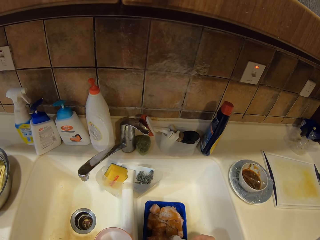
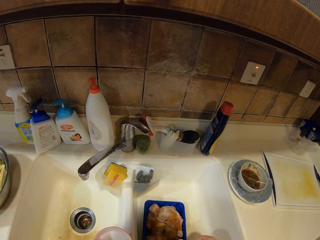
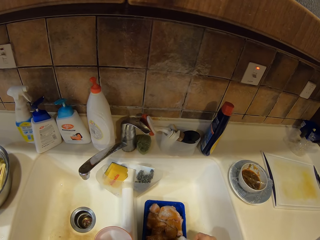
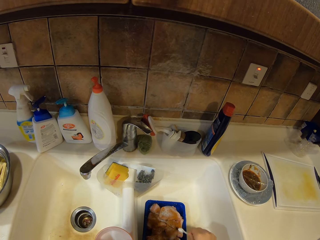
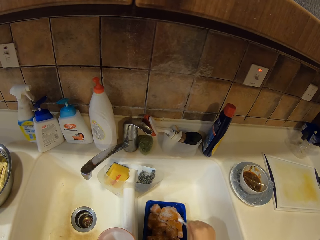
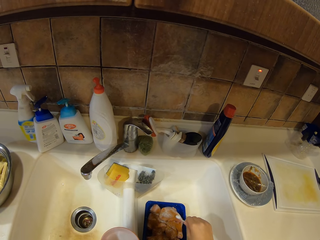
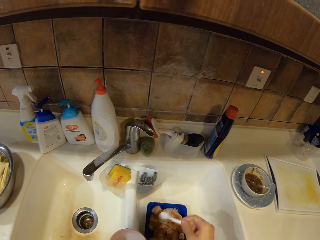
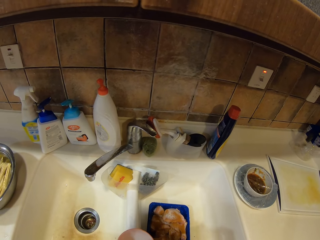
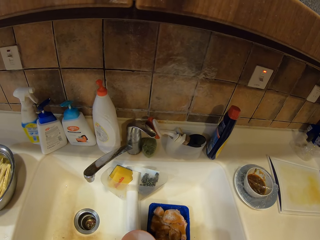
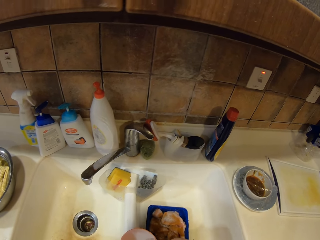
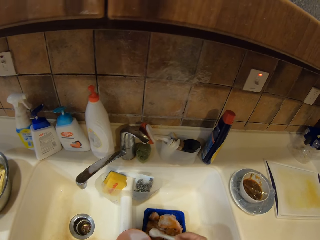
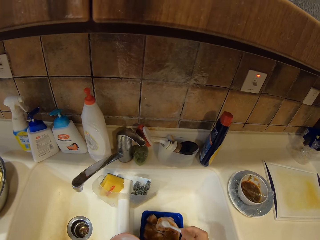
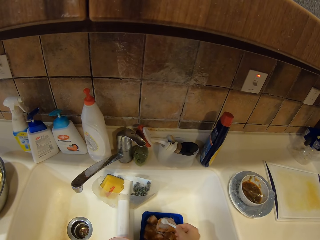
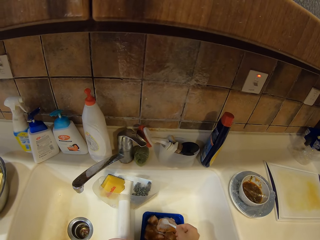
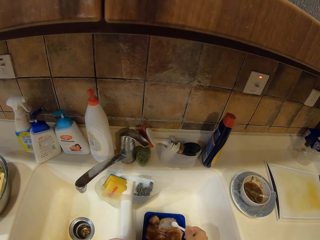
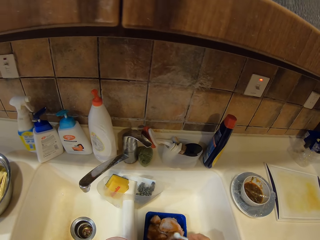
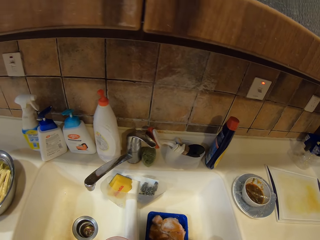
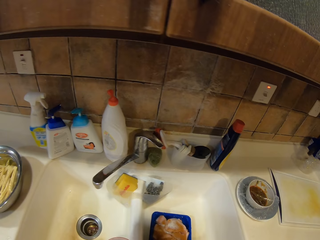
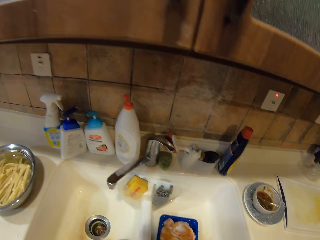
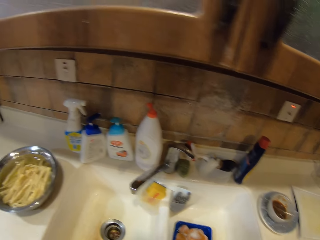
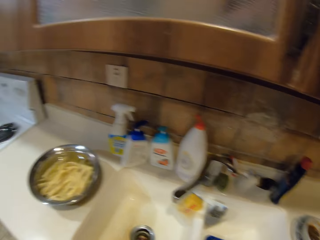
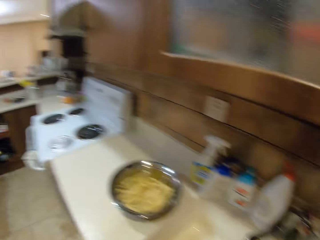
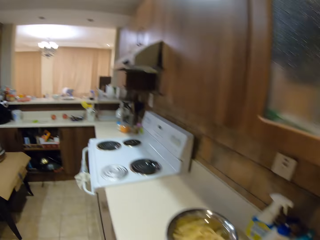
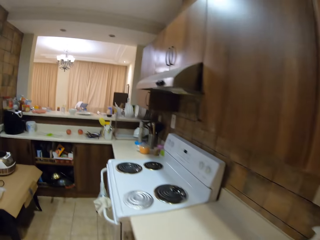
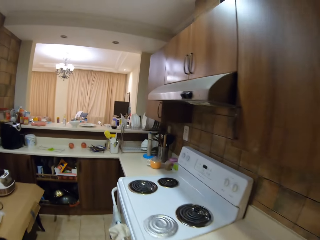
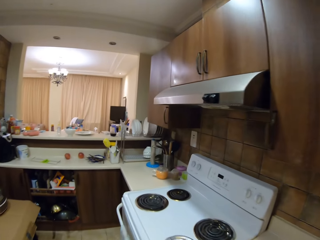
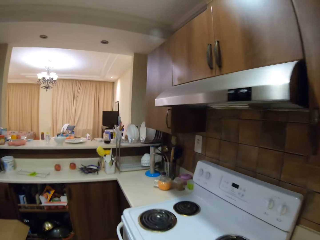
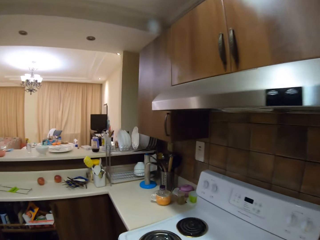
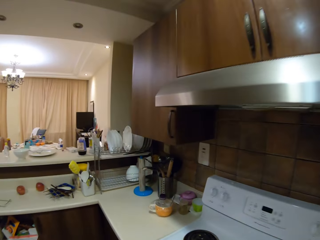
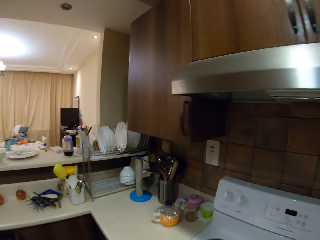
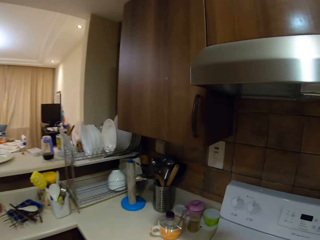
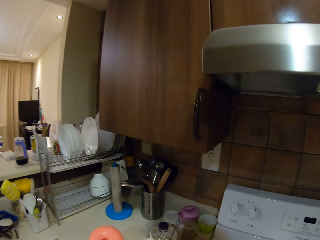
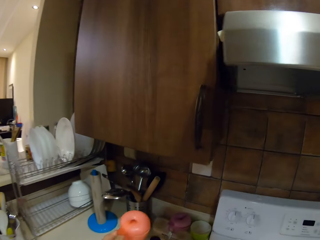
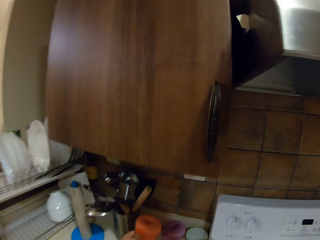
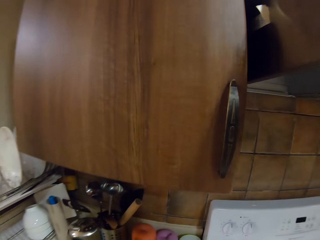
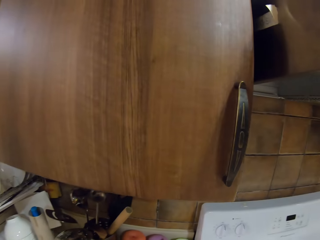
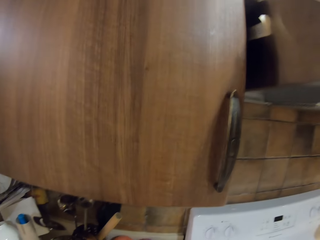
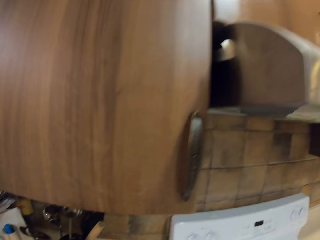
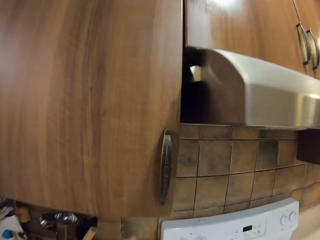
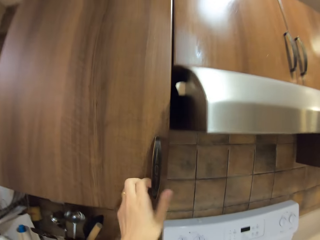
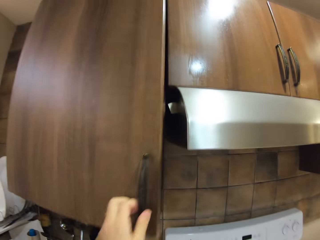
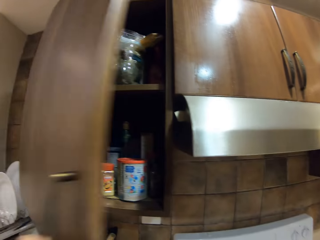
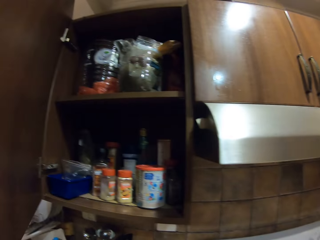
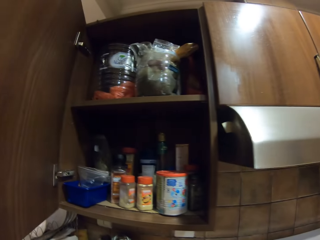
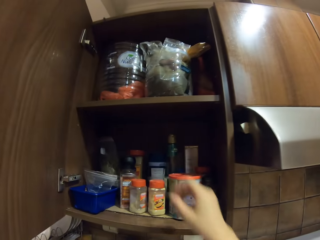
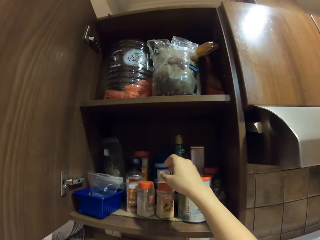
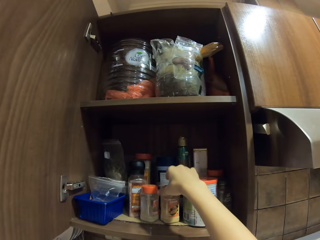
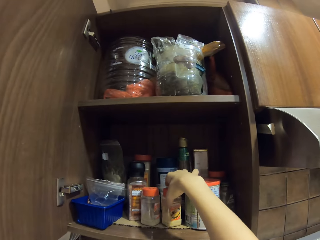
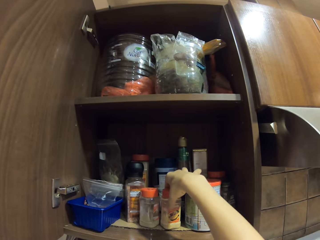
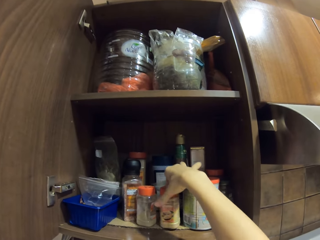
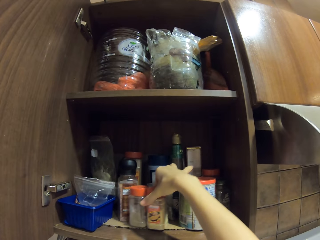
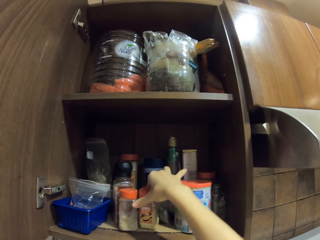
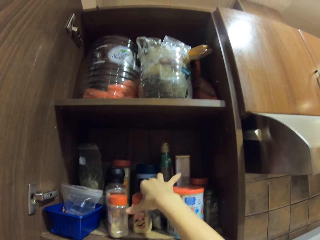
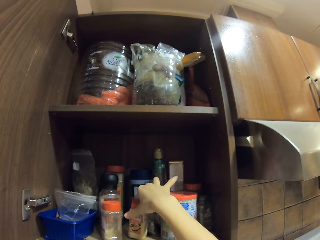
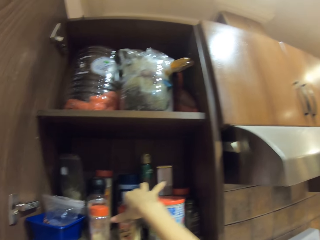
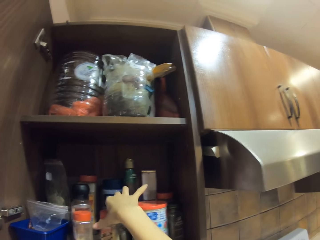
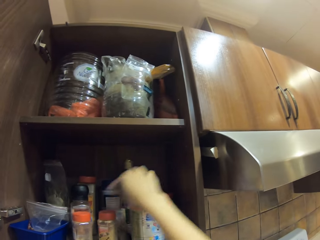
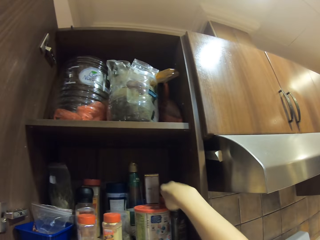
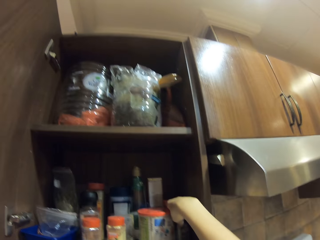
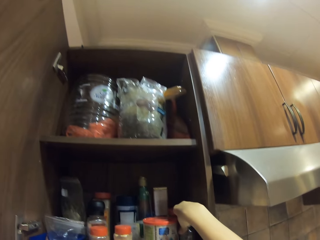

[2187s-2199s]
The camera wearer sprinkles salt on the chicken. They move the spoon away from the chicken. They sprinkle salt on the chicken. They walk around. They place the container on the countertop. They open the cabinet door. They move a spice bottle.

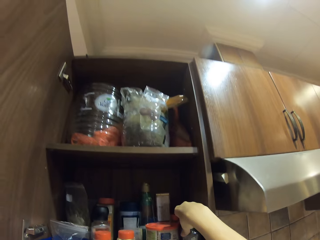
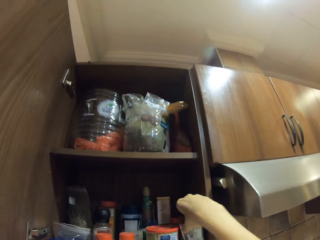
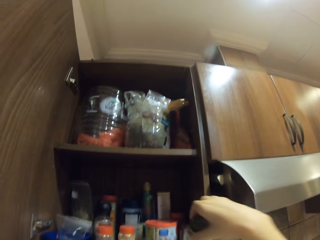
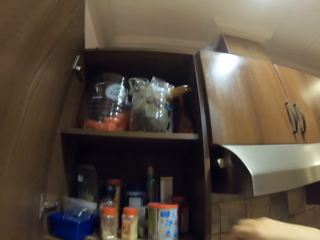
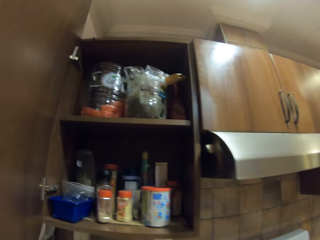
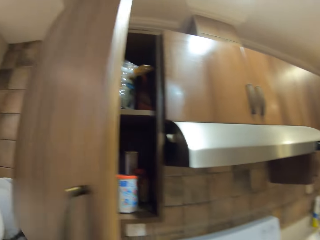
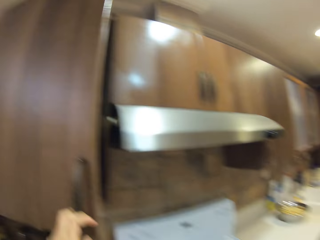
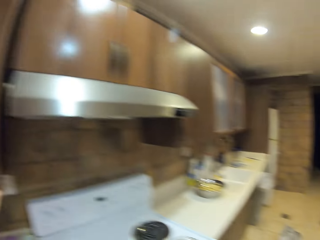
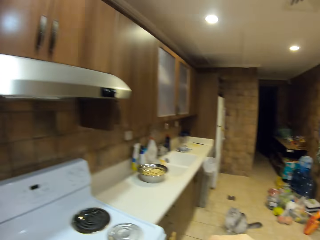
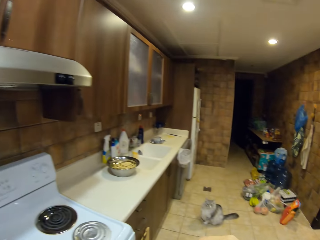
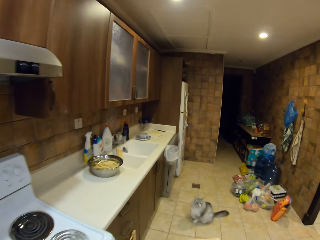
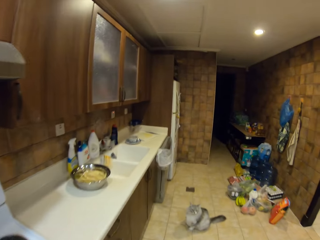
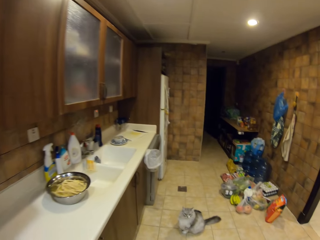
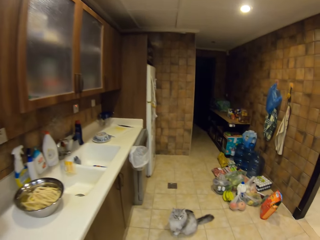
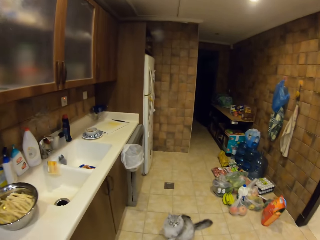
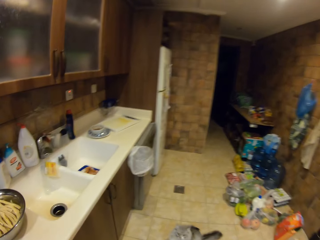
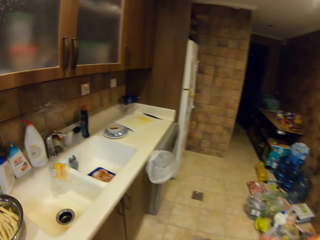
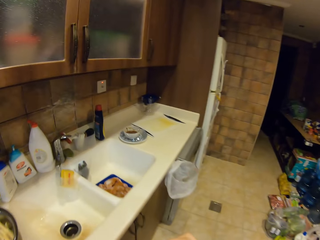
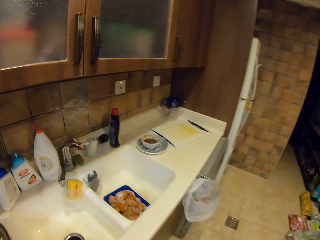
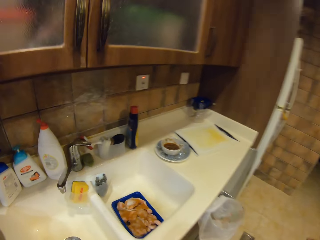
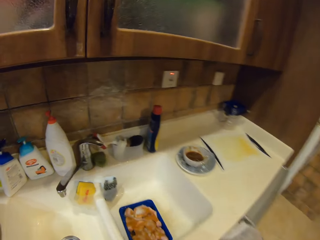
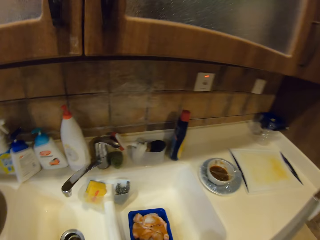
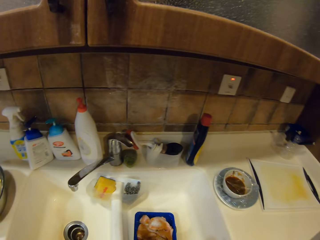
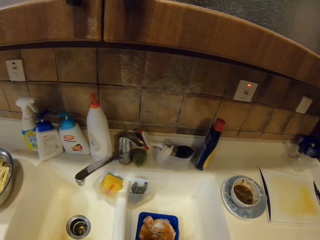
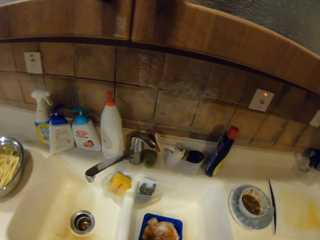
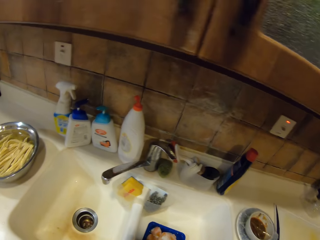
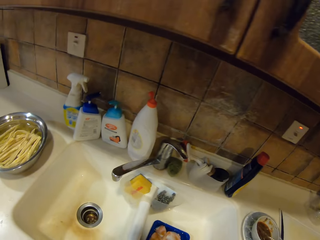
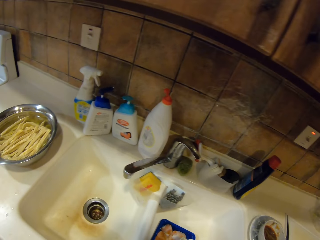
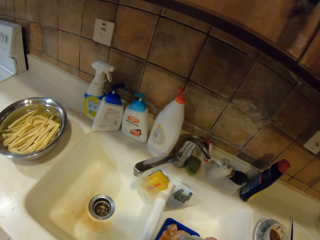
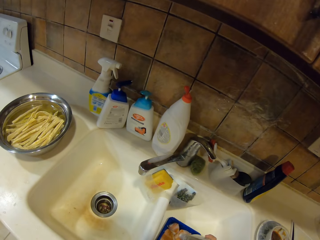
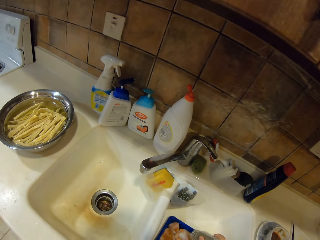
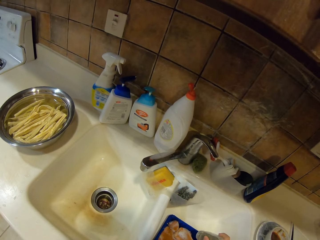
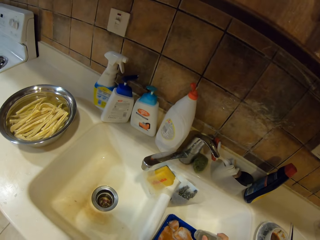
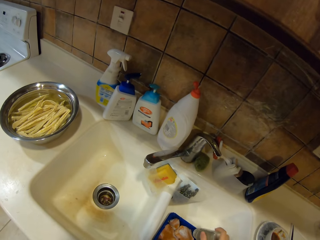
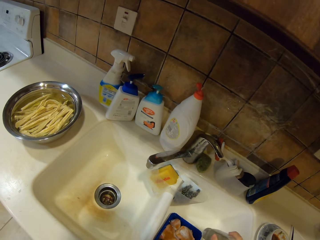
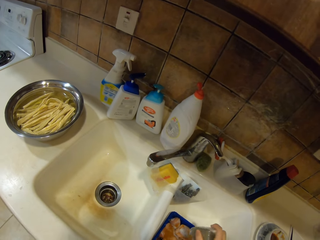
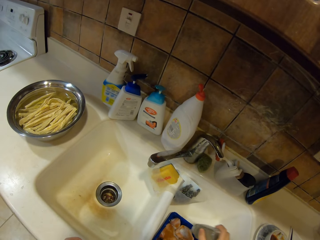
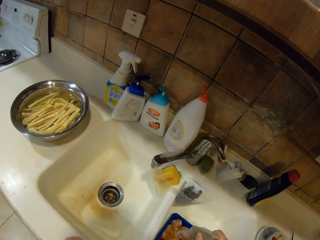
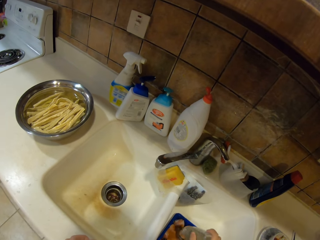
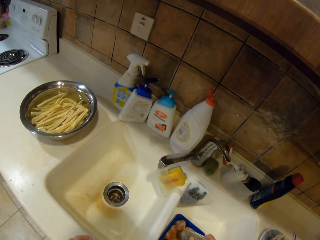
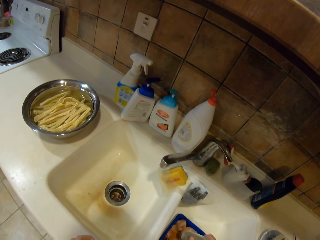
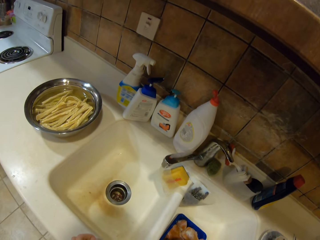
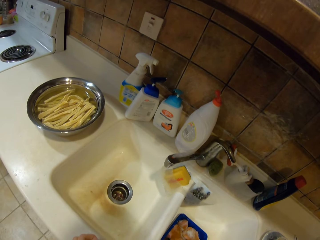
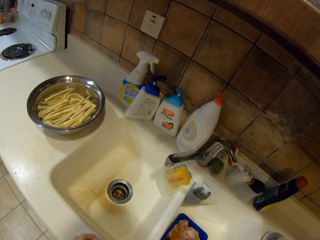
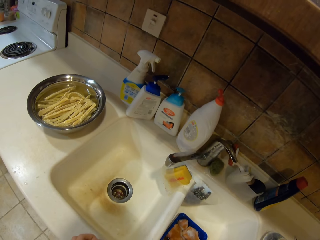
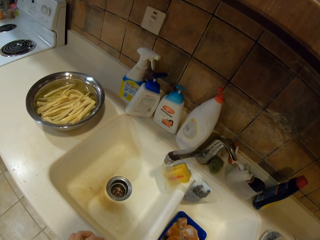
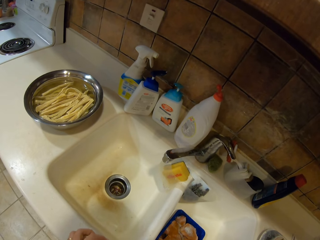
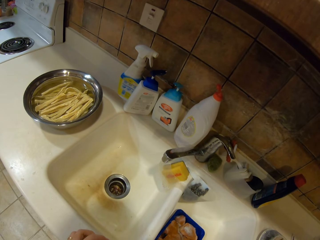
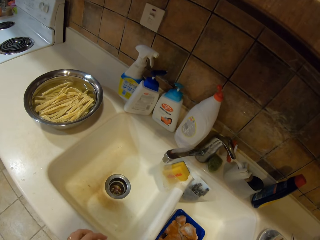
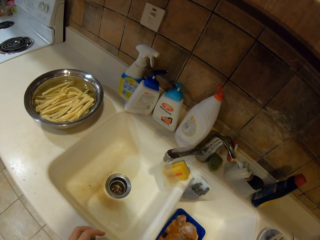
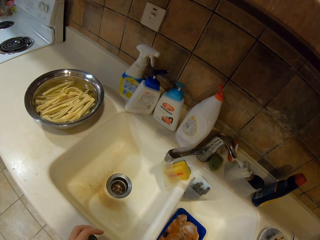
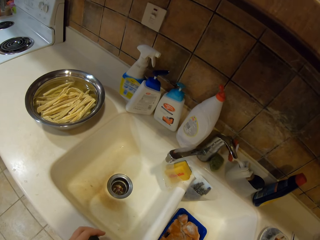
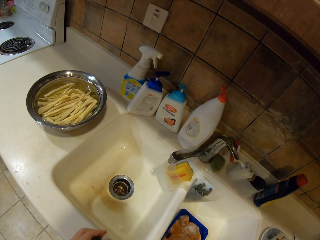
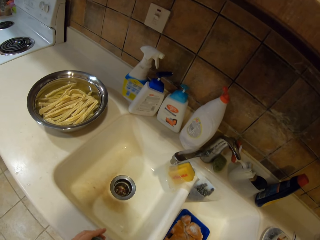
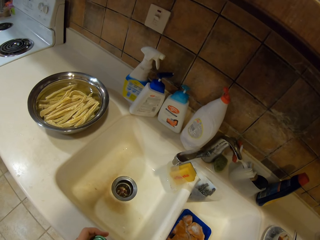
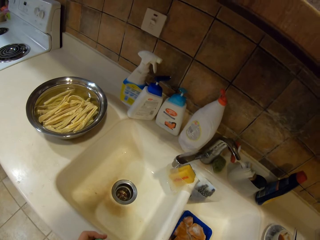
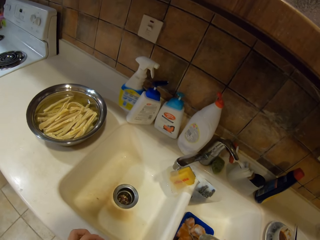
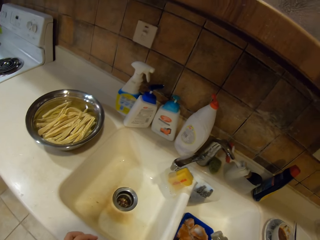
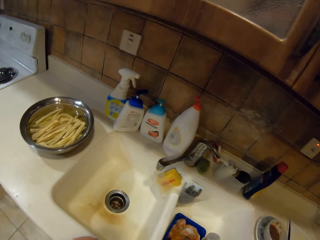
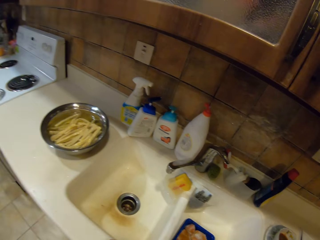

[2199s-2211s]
The camera wearer picks up a bottle from the cabinet. They close the cabinet door. They walk around. They pour spice in the chicken pieces.
